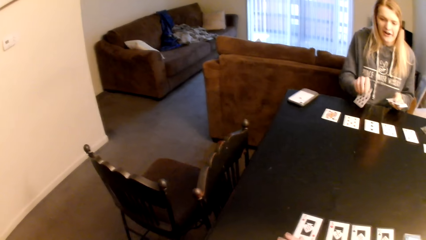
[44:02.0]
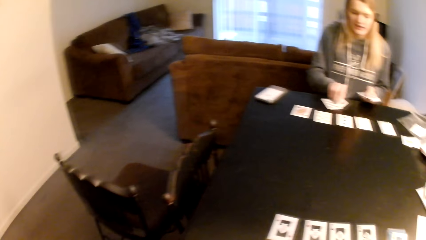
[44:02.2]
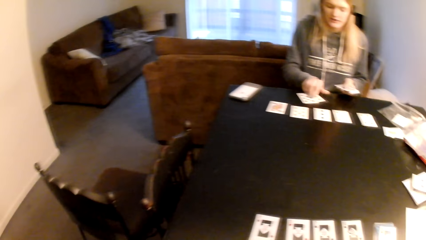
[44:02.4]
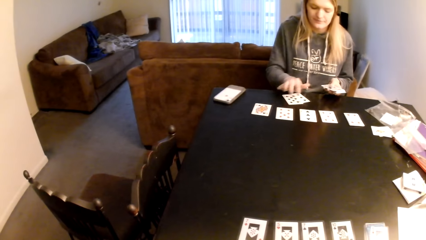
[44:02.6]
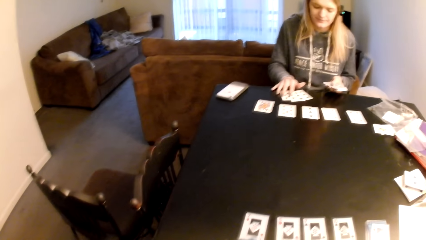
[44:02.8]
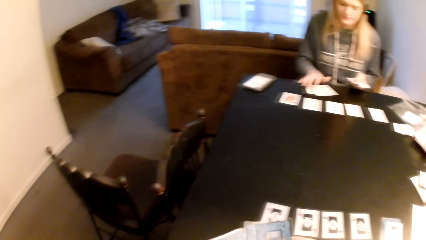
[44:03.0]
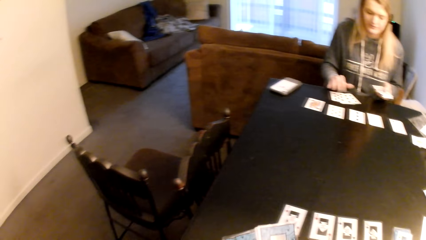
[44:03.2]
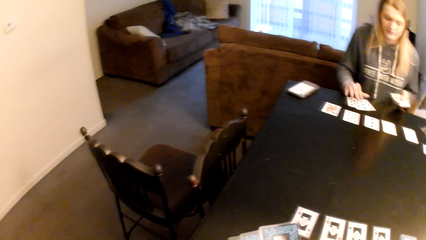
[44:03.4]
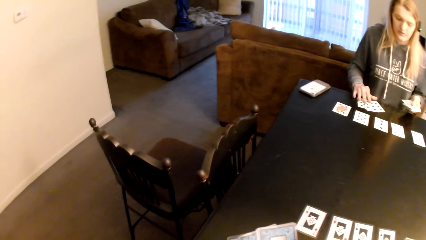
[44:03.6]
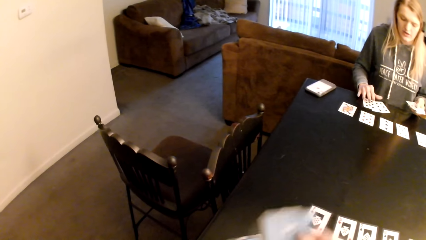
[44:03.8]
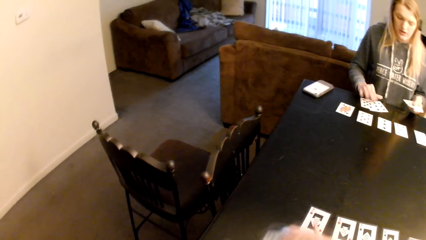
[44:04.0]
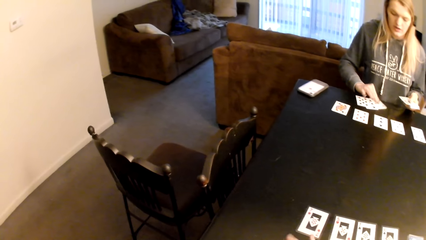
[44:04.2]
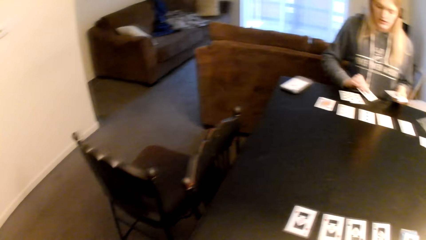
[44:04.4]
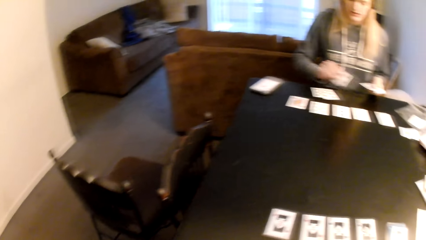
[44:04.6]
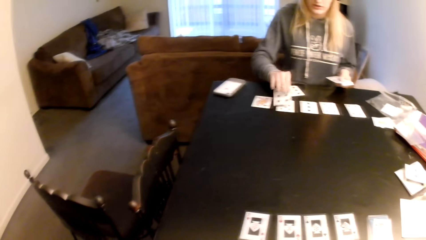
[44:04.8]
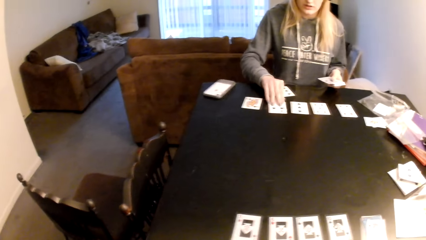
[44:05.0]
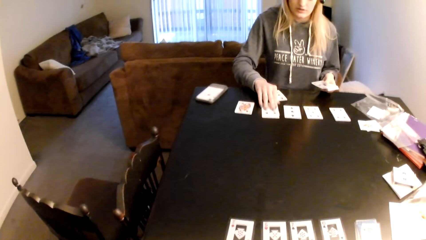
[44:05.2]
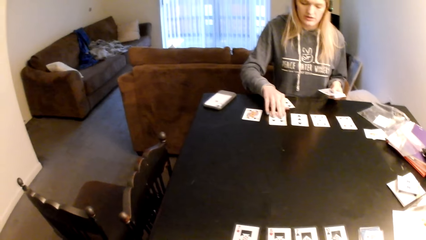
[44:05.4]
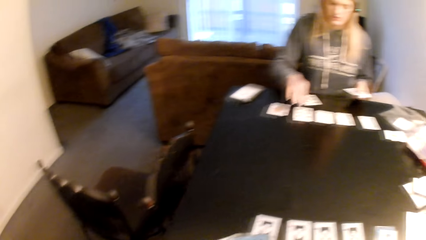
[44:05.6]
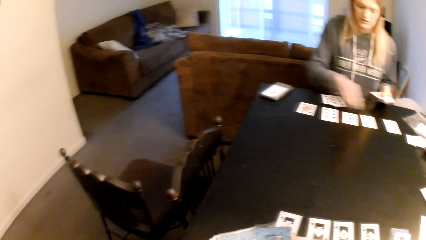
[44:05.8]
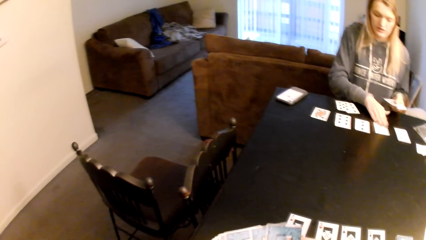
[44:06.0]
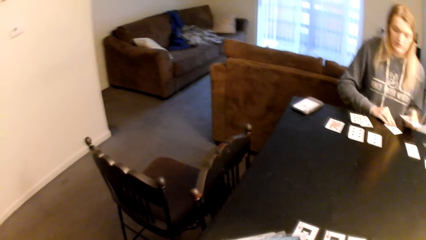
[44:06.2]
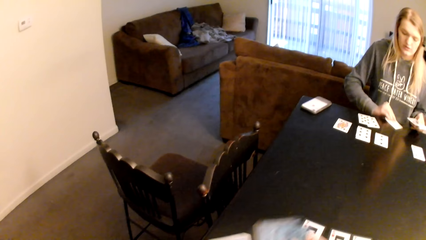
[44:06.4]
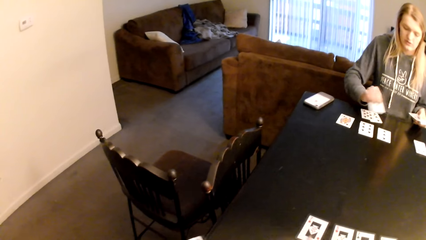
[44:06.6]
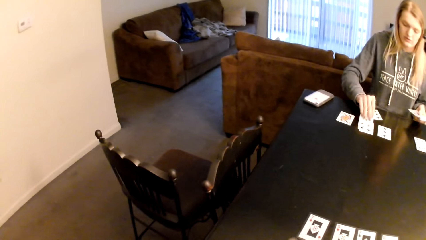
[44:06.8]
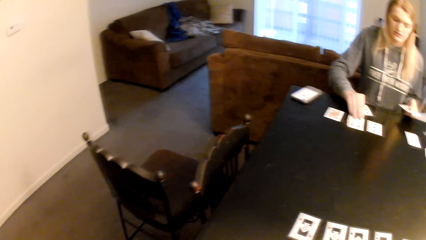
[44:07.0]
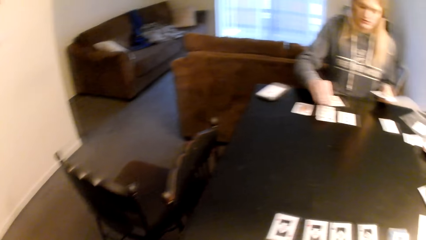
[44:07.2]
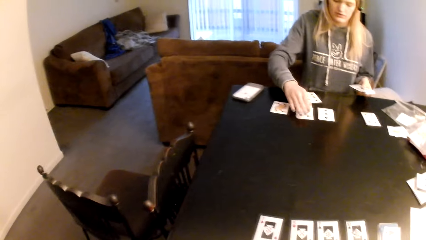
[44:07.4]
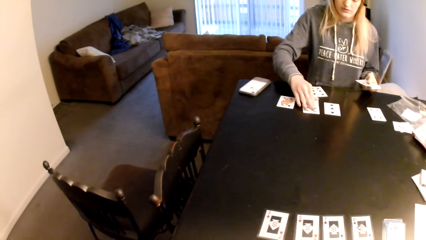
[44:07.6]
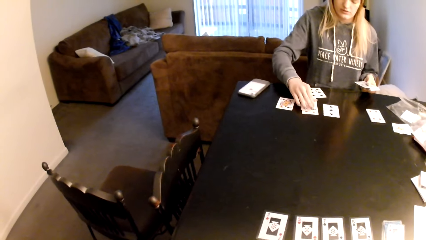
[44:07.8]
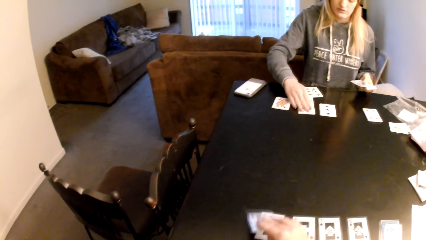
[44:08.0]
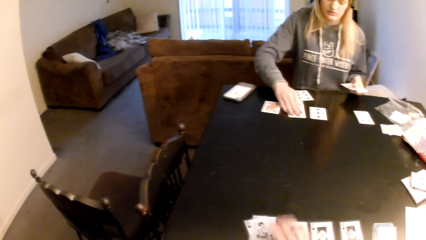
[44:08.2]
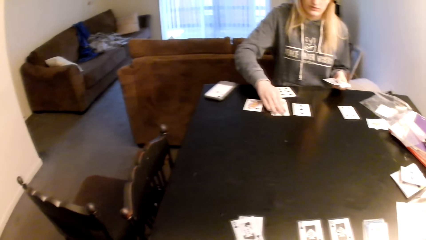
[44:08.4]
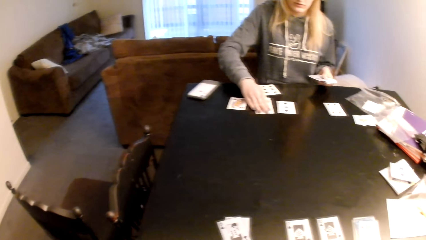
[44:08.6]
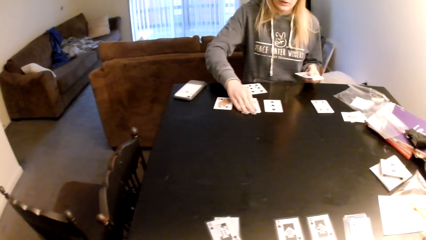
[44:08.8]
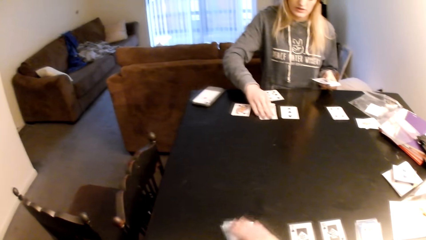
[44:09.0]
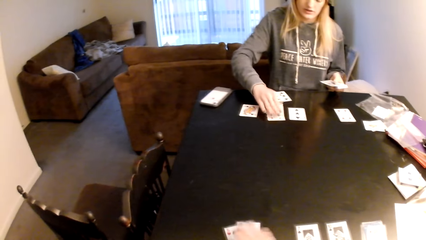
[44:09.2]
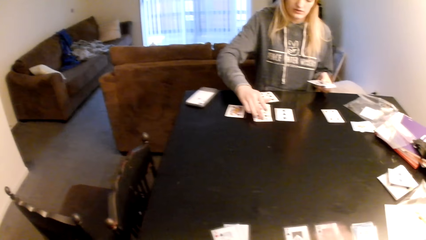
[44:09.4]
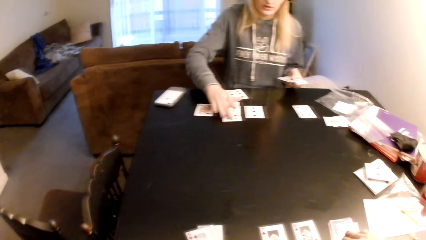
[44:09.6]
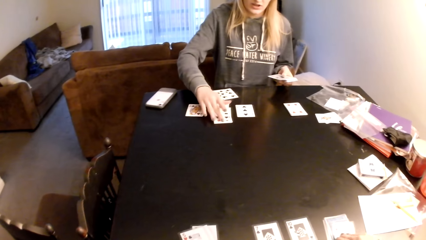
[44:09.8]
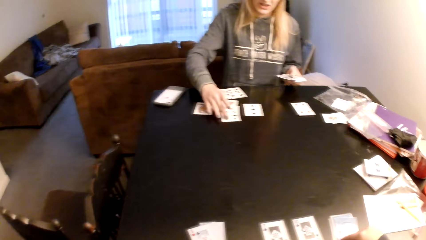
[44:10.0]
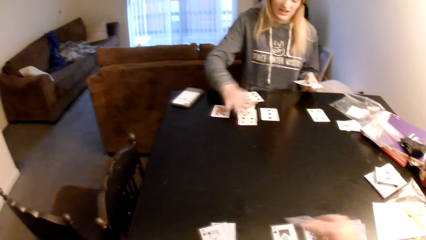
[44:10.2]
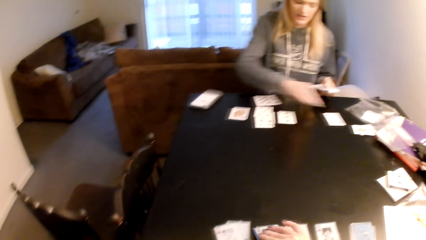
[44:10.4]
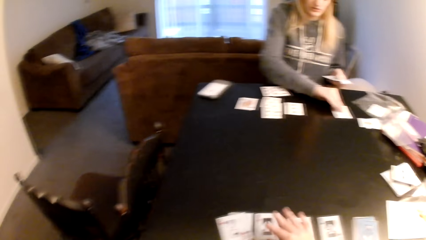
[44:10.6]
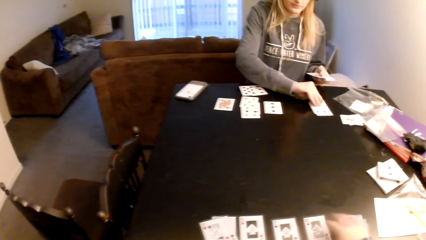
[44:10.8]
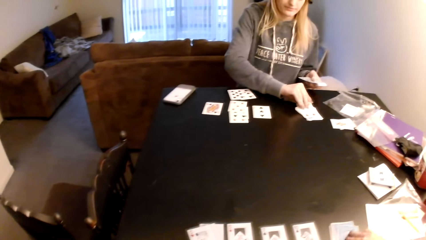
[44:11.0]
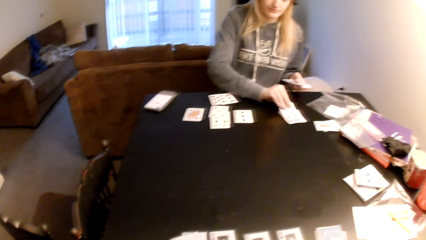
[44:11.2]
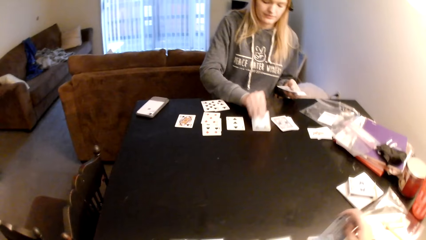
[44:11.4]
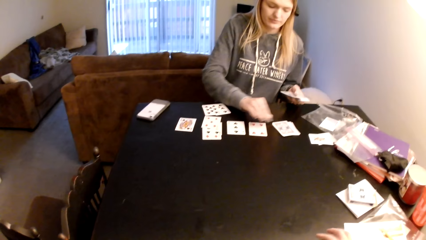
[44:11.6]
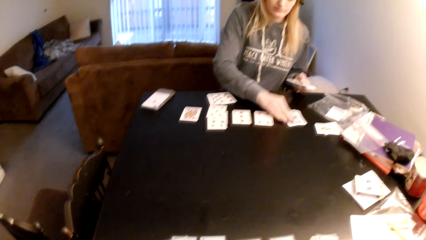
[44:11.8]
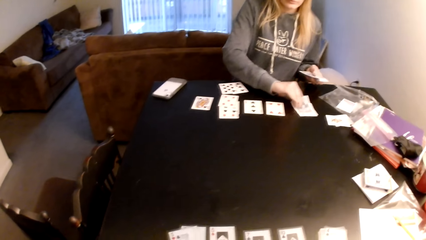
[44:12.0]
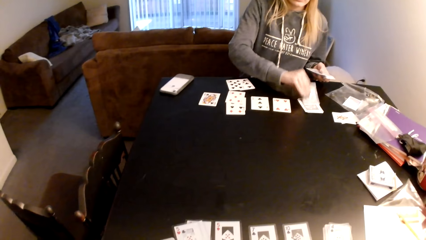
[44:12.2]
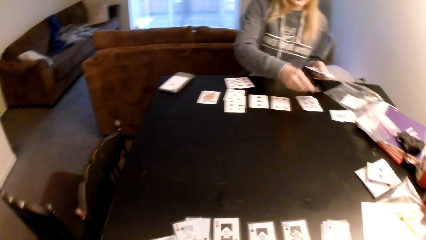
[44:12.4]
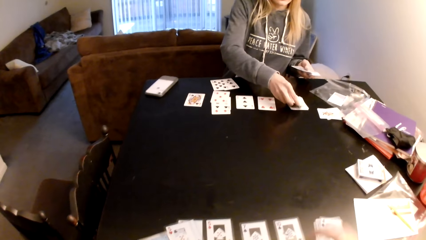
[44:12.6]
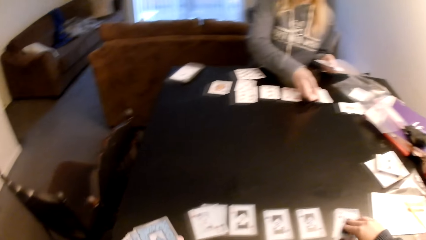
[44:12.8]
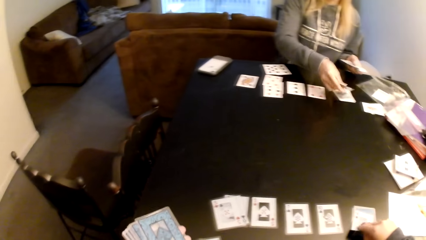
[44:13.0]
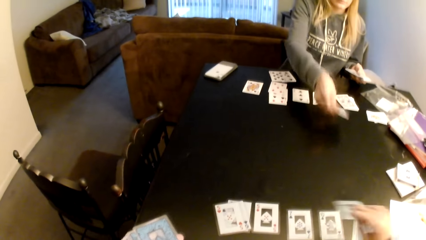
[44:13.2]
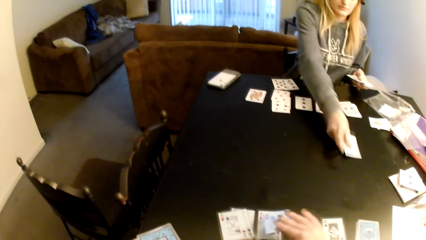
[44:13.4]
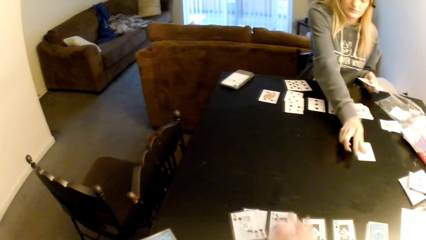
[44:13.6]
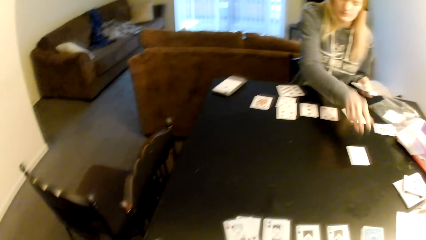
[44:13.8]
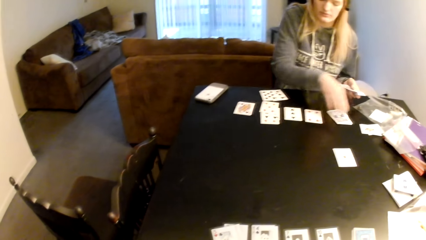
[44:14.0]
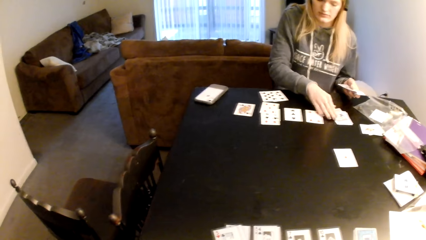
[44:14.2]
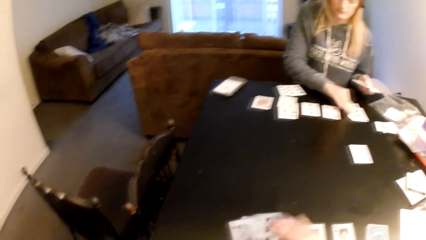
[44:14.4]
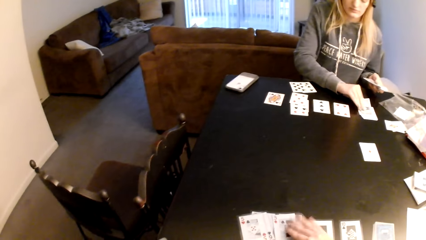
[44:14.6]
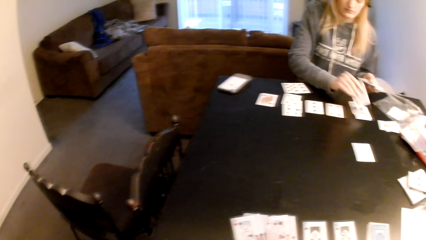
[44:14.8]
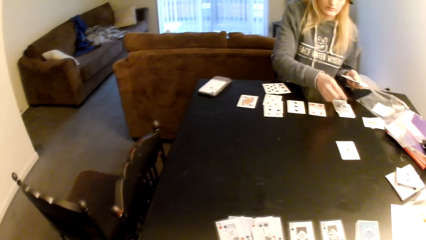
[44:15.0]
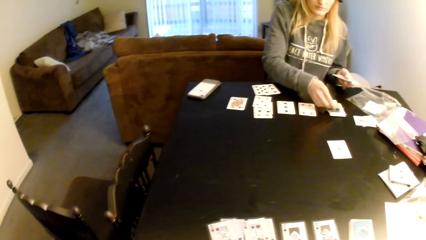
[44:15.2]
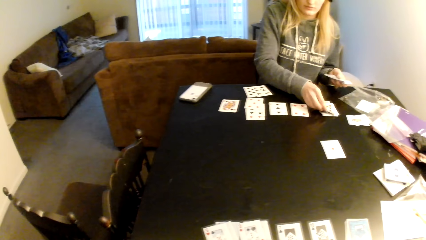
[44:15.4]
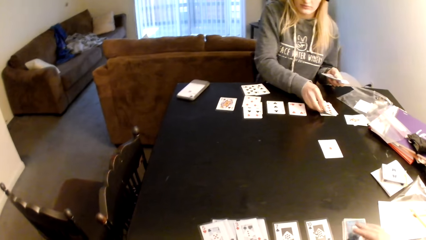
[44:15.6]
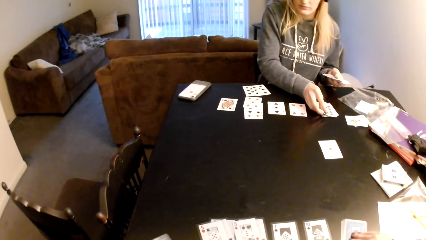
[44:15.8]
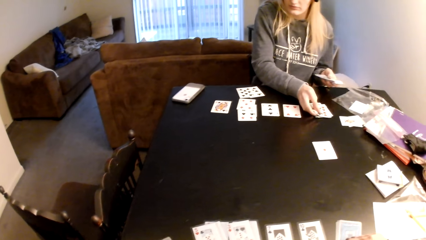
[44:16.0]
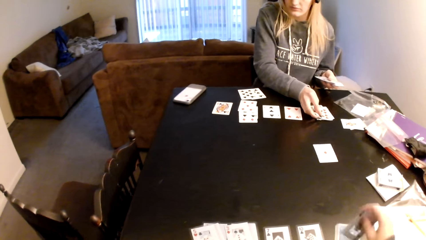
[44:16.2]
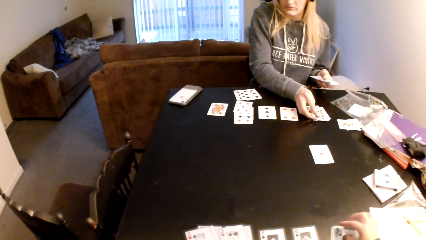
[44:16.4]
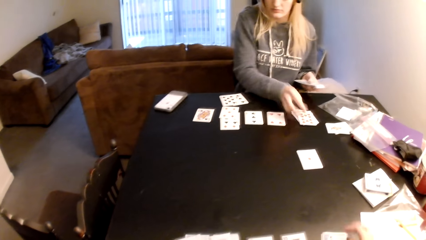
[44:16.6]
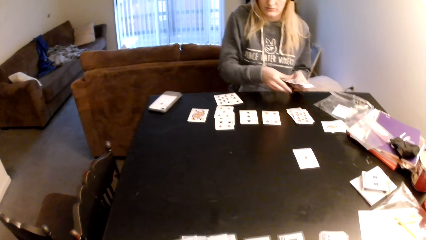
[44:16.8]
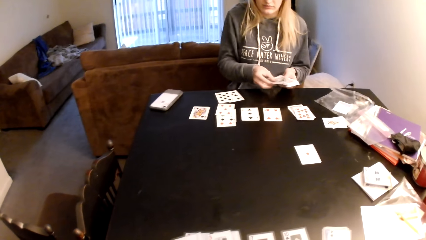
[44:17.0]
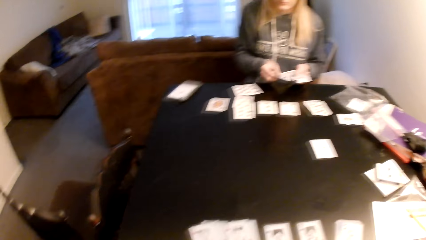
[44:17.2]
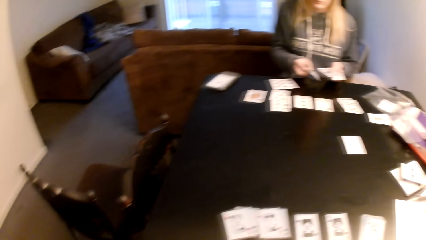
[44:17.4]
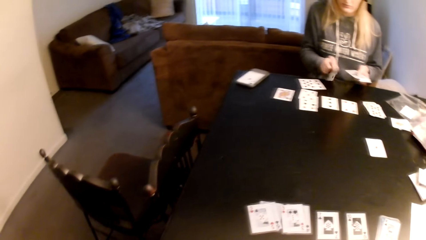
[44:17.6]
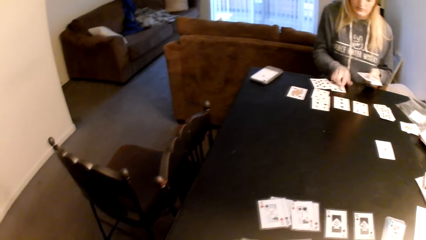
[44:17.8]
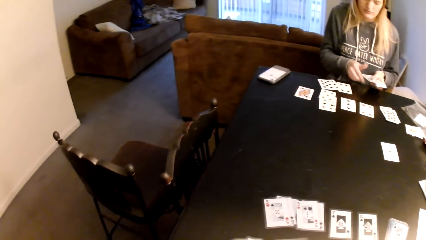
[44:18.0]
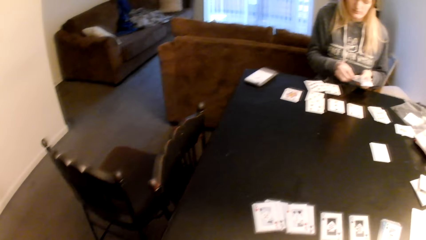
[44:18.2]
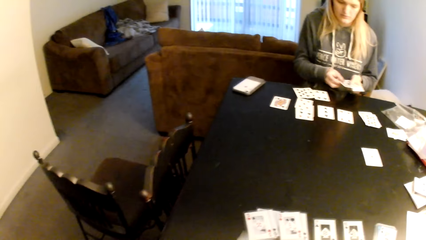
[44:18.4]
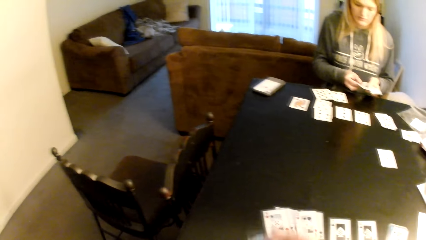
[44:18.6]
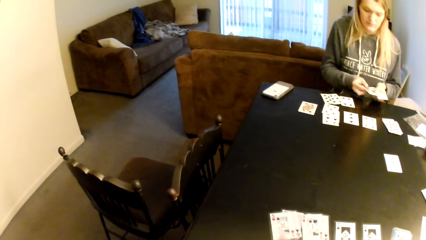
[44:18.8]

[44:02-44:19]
A woman sorts cards with her hands, distributes the cards on the table, spreads the cards on the table and adjusts the cards on the table. The camera wearer distributes the cards on the table. The woman picks up a card, puts the card on a card, picks up a card and puts the card on a card. The camera wearer sorts the cards with her hands. The woman holds cards. The camera wearer adjusts the cards on the table and distributes the cards on the table. The woman picks up a card, puts the card on the table, picks up a card, adjusts the cards on the table, flips the card, picks up a card, puts the card on the table, picks up a card and flips the card. The camera wearer moves the cards on the table. The woman puts the card on a card, moves the cards on the table and distributes the cards on the table.
